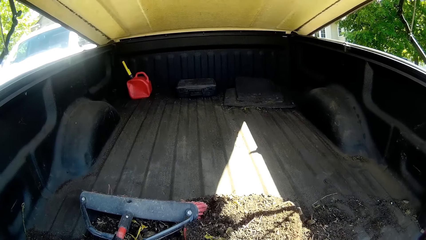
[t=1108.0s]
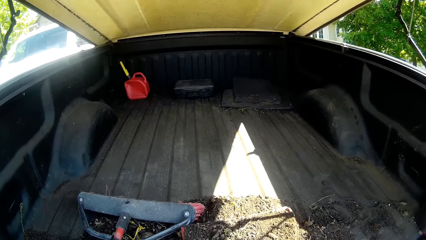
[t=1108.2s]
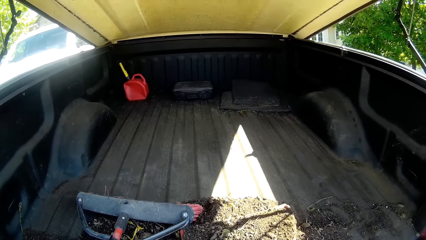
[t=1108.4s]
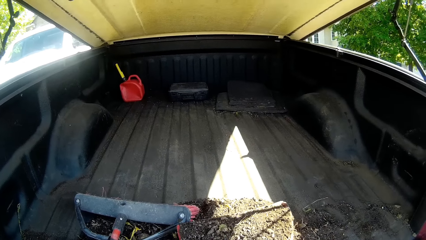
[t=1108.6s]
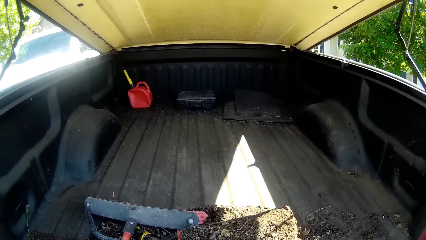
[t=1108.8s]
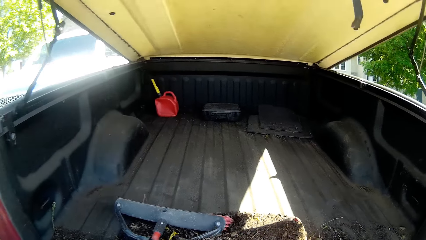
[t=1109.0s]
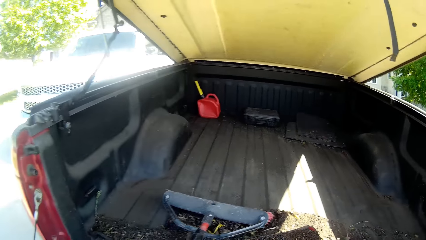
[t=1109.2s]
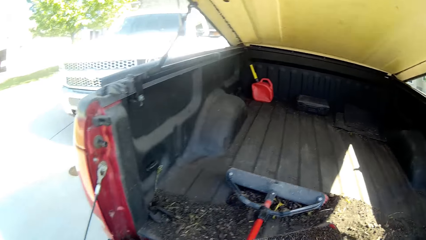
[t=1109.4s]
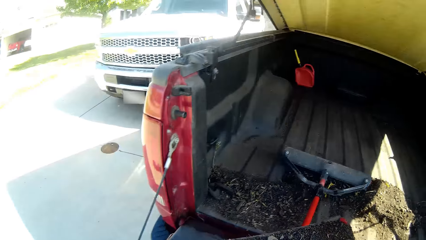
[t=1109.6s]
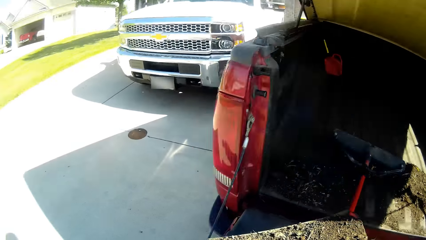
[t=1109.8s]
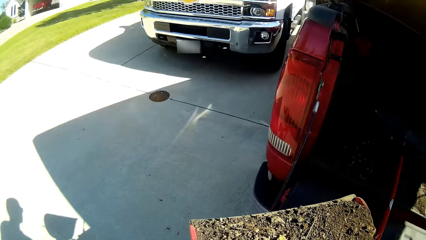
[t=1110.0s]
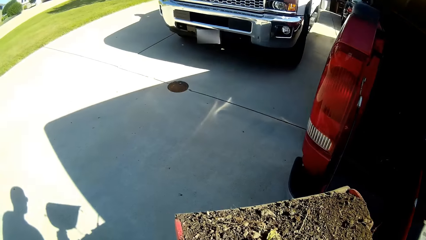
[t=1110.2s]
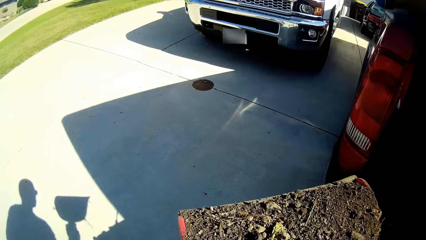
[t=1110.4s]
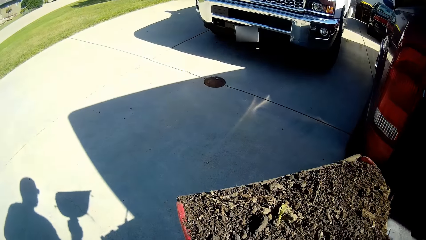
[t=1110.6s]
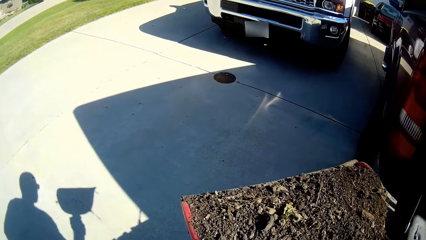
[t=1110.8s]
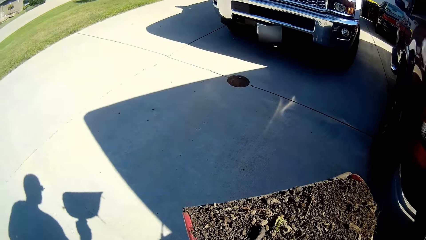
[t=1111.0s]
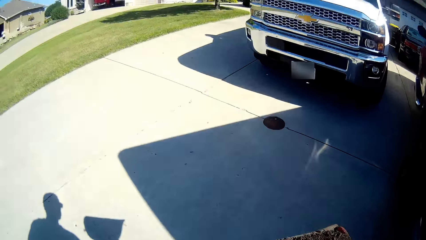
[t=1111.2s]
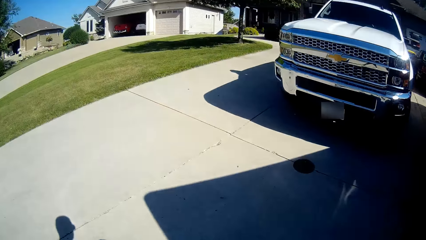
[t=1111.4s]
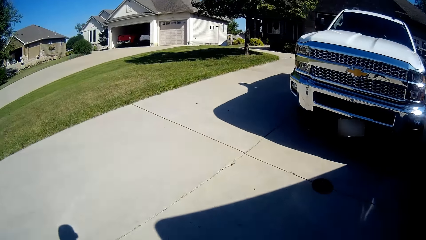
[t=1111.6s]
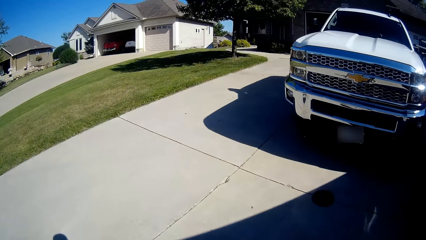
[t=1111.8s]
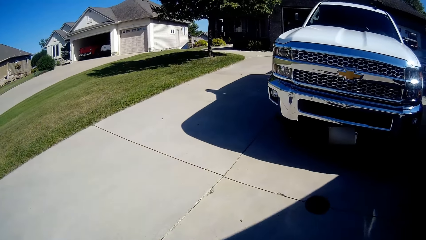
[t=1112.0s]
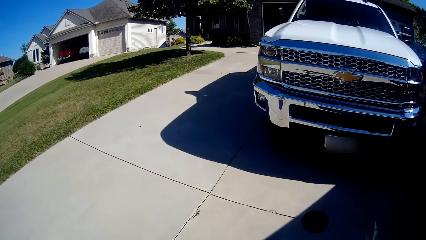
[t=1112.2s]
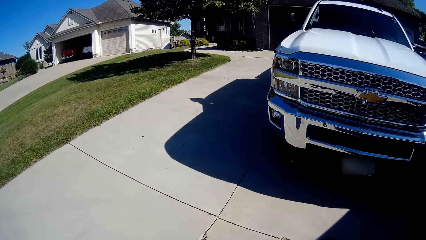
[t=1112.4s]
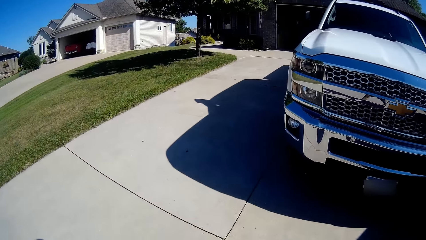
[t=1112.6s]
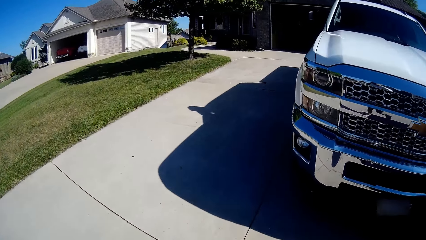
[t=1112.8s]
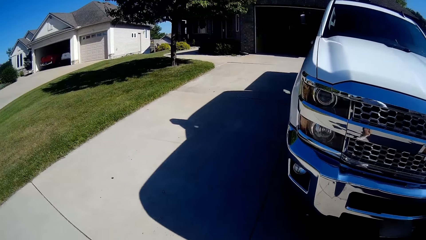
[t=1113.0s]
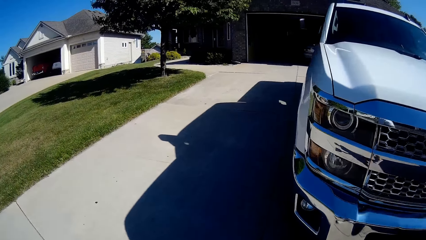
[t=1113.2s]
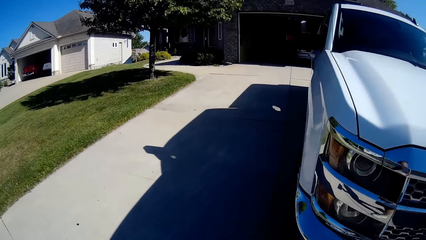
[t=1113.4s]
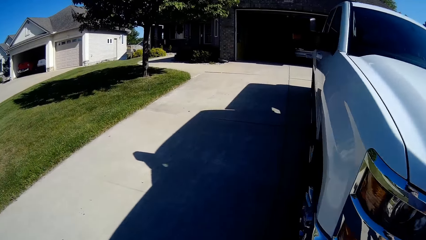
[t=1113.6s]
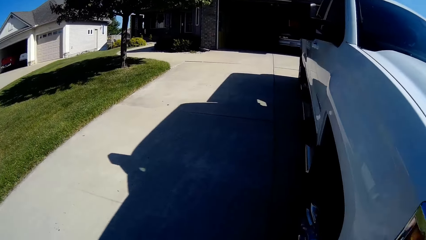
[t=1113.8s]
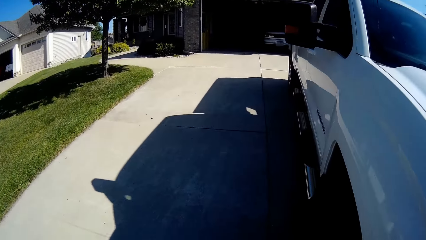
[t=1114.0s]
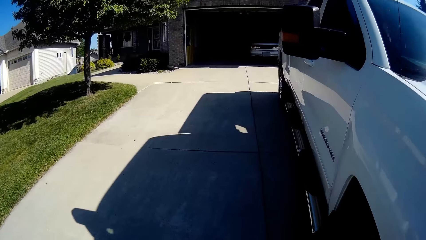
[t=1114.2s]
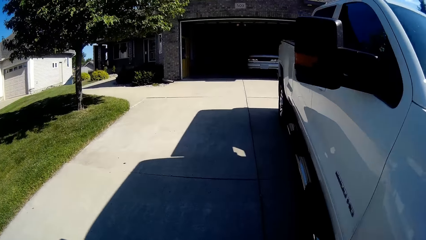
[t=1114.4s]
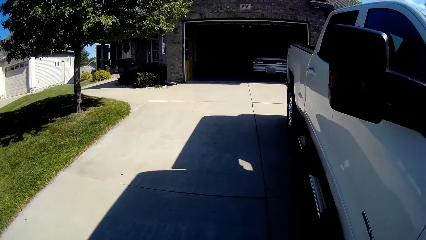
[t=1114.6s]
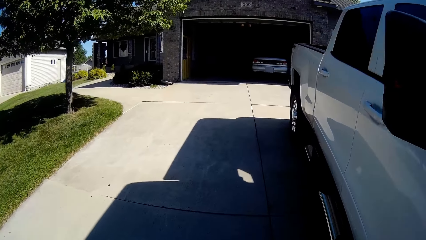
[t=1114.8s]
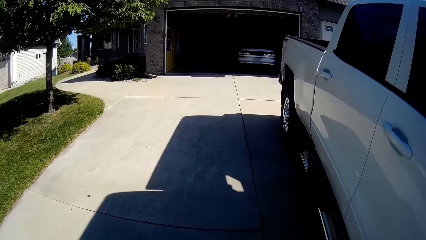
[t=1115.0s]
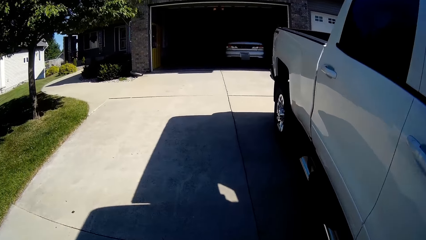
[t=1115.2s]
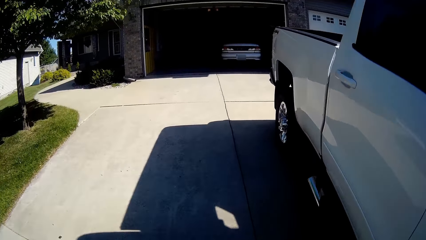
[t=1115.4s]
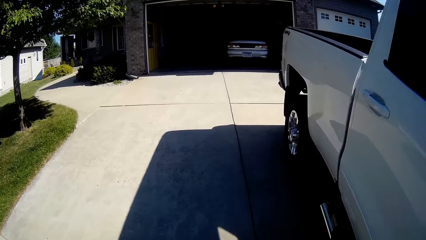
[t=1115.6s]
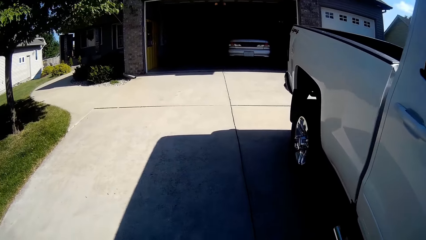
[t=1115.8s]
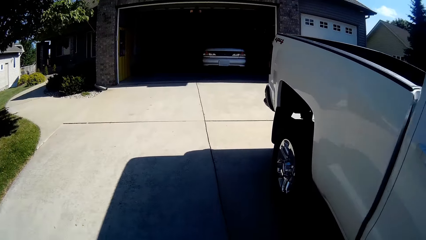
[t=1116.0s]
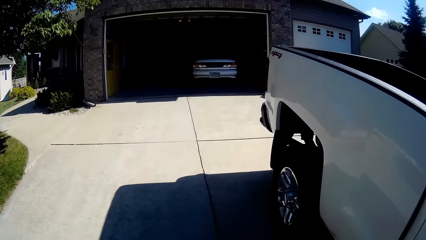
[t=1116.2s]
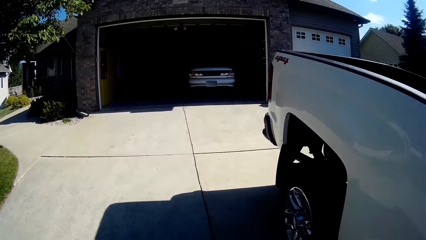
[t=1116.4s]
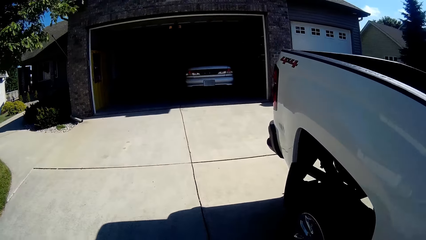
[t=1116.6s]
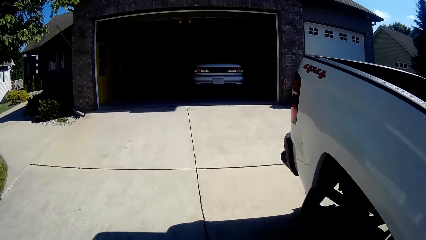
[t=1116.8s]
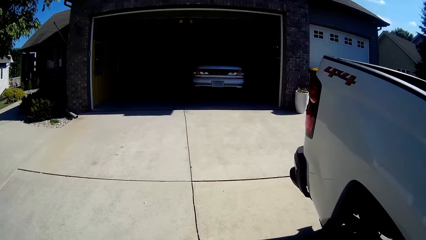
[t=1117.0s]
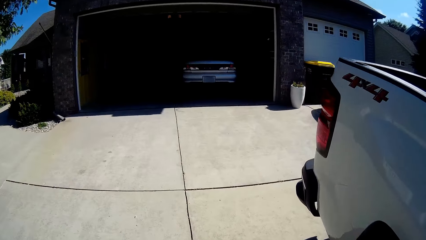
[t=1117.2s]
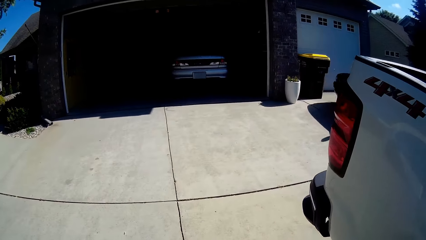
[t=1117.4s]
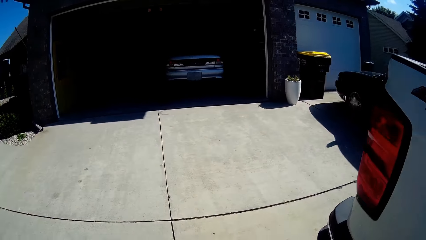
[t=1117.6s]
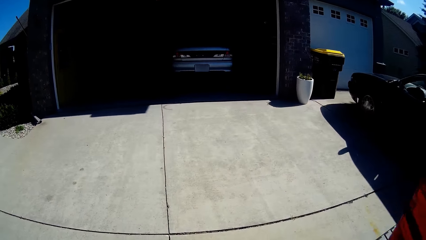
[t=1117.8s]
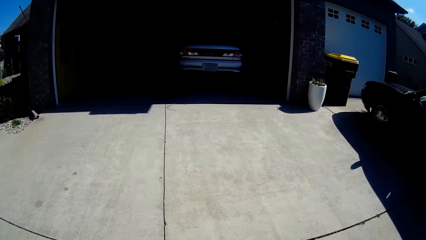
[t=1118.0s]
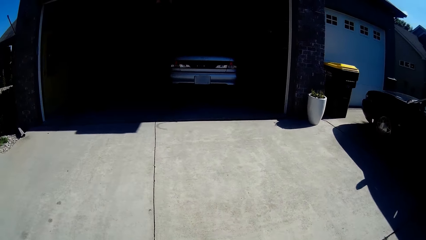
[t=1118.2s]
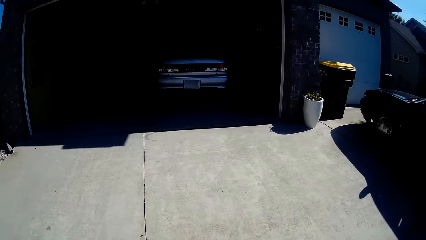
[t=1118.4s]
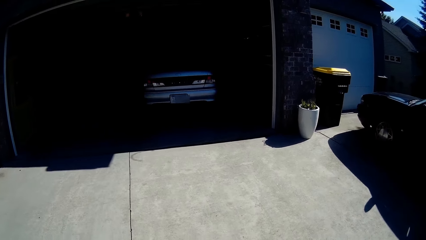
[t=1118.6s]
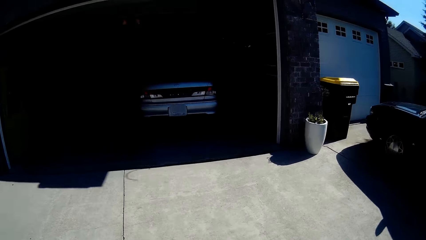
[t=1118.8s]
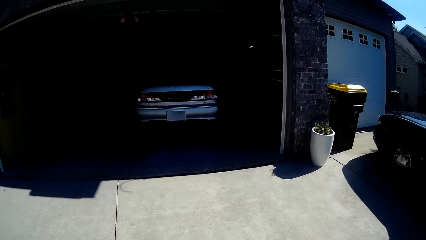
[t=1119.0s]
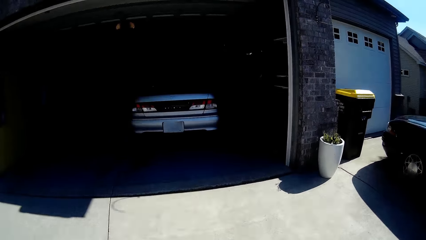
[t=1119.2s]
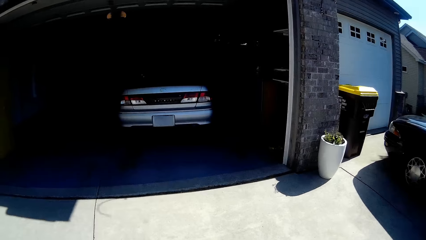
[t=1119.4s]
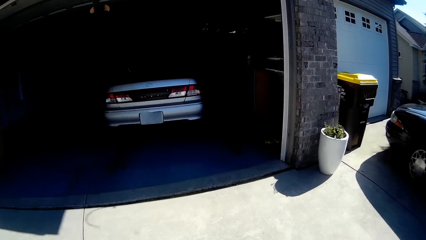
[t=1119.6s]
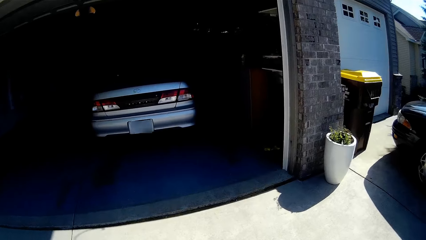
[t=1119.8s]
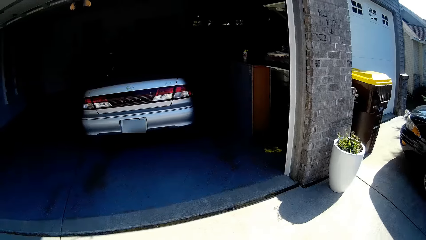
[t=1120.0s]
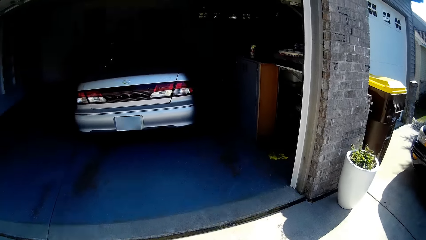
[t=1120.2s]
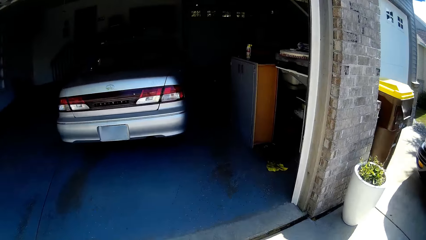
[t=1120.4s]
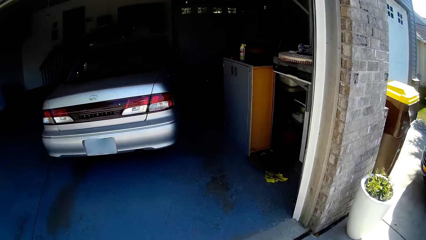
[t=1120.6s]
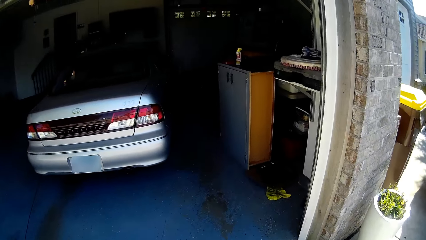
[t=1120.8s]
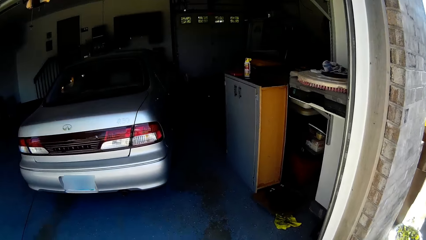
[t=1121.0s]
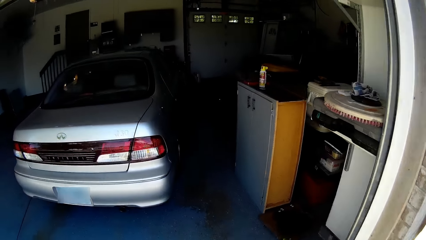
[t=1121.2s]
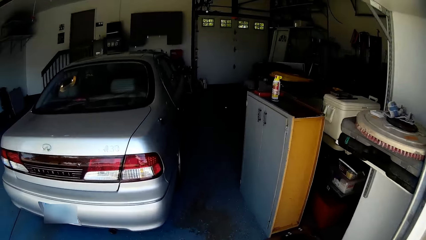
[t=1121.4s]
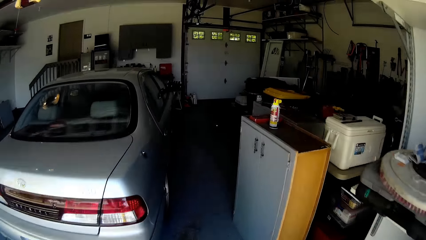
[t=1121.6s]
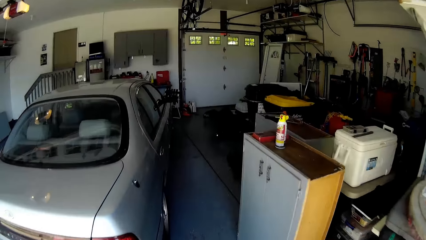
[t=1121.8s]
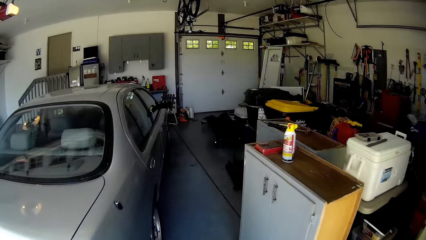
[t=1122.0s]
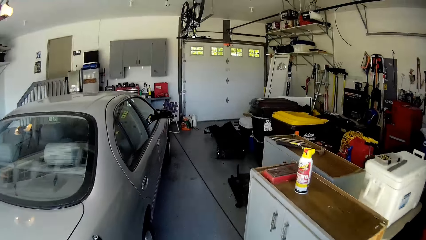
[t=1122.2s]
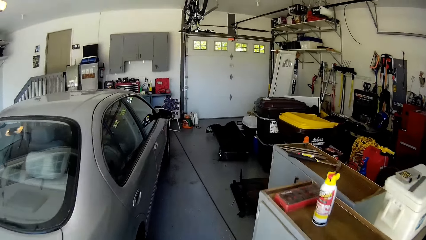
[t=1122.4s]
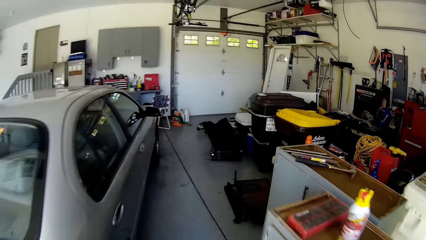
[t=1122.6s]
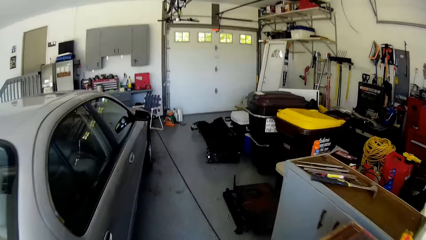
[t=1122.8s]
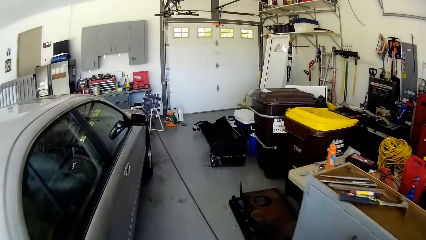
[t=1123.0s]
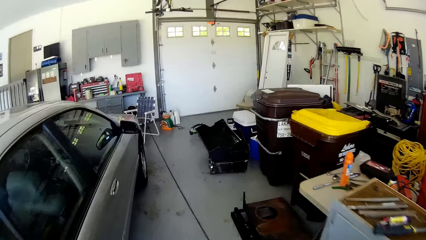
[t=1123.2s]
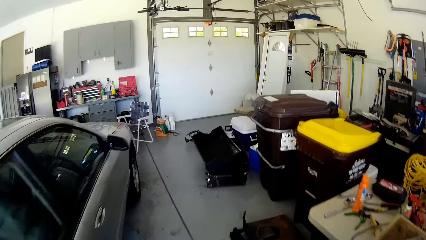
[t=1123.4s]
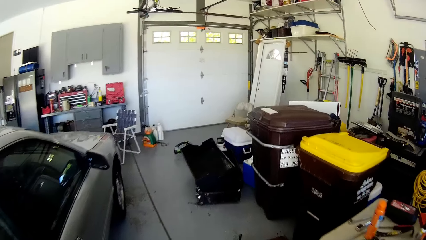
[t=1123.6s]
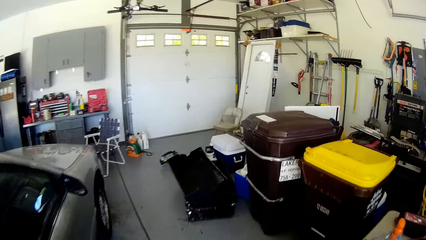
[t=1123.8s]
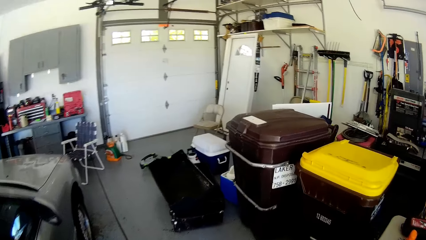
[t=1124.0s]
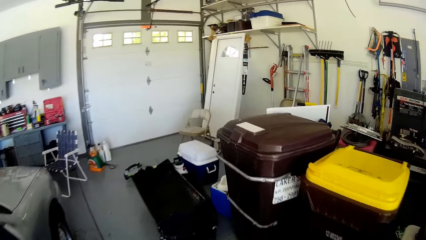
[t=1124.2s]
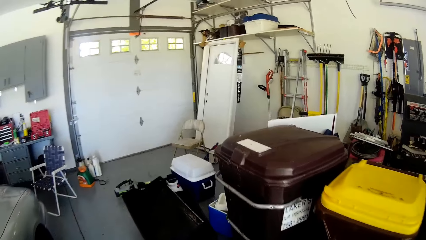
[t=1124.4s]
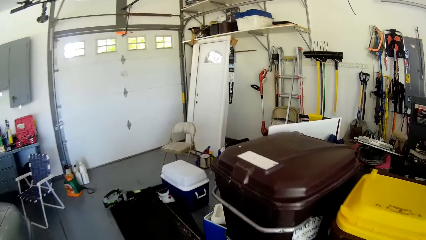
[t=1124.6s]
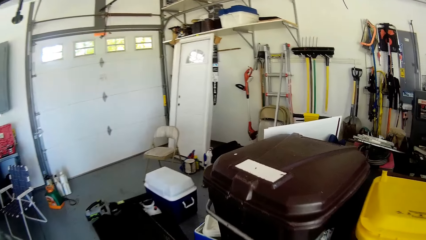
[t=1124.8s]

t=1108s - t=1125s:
The camera wearer walks towards the house workshop.
